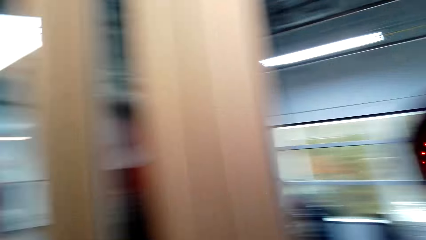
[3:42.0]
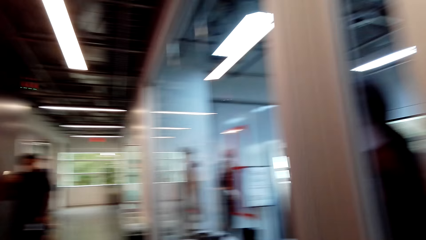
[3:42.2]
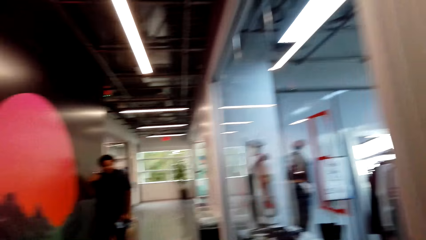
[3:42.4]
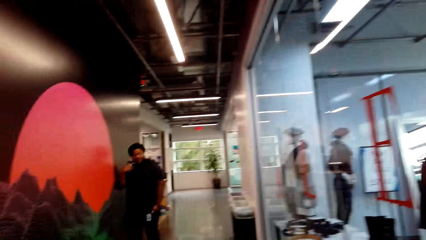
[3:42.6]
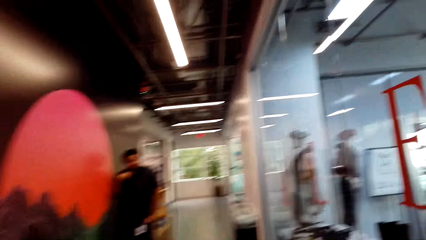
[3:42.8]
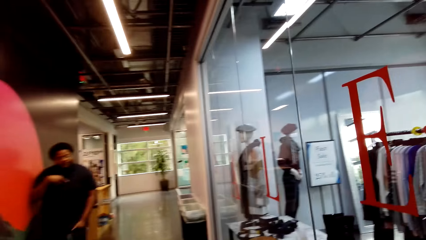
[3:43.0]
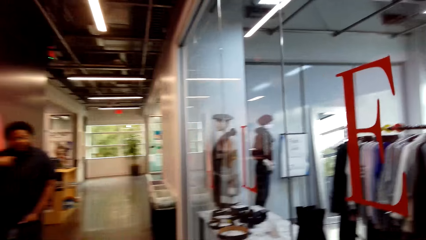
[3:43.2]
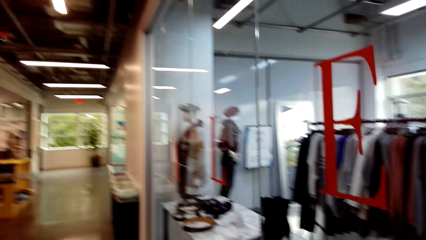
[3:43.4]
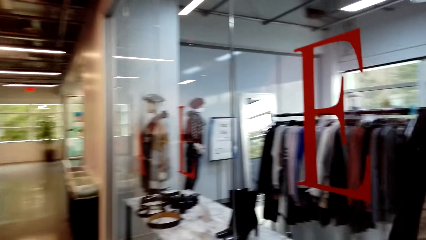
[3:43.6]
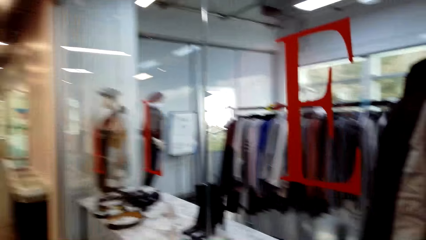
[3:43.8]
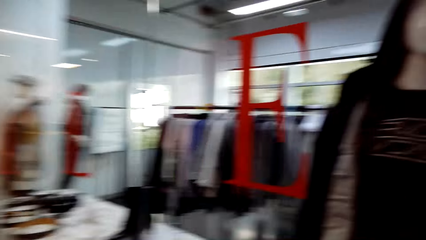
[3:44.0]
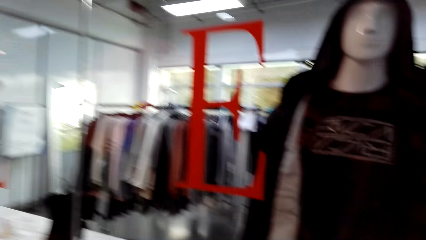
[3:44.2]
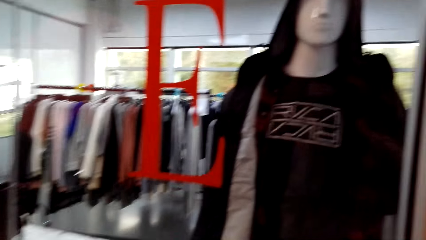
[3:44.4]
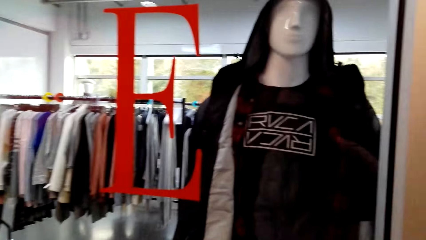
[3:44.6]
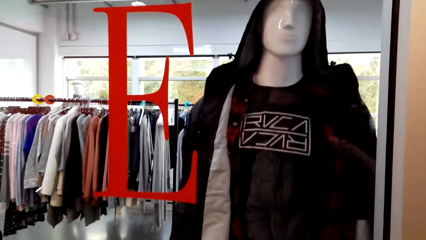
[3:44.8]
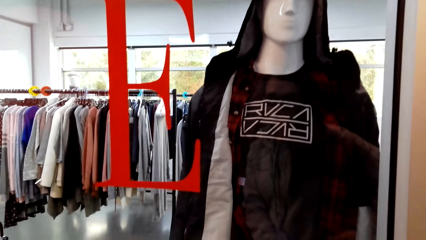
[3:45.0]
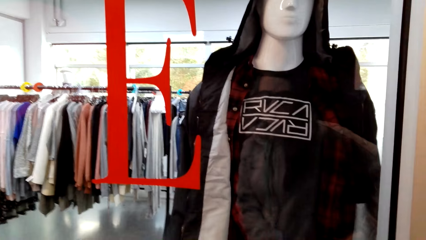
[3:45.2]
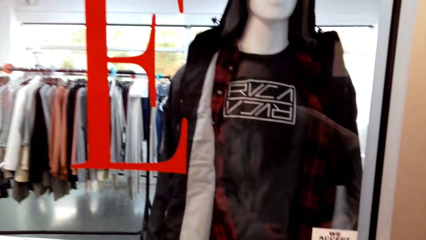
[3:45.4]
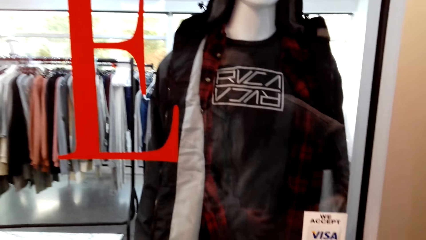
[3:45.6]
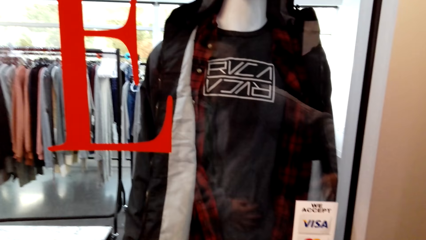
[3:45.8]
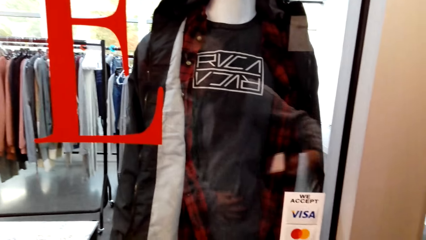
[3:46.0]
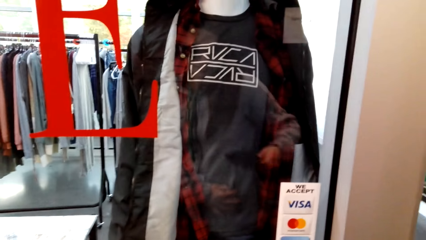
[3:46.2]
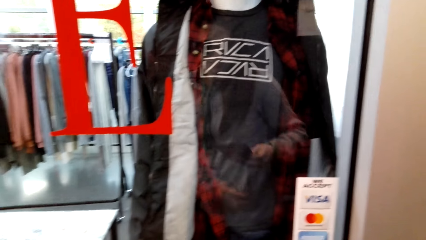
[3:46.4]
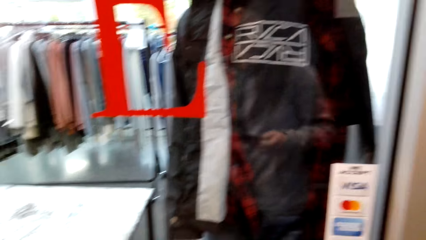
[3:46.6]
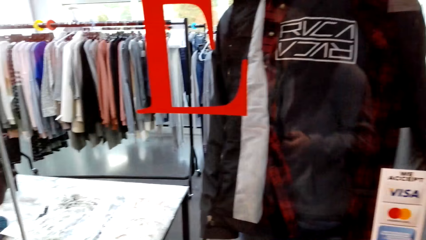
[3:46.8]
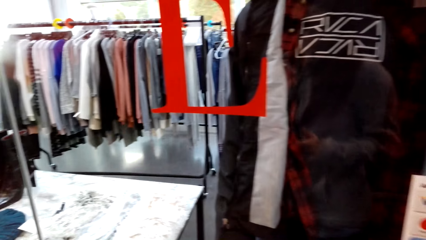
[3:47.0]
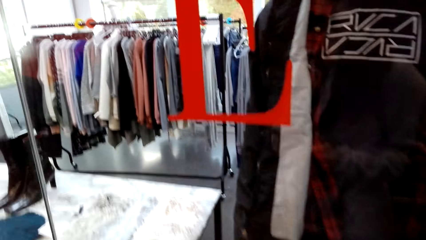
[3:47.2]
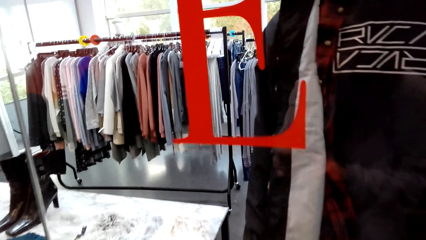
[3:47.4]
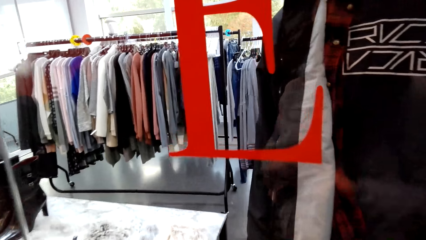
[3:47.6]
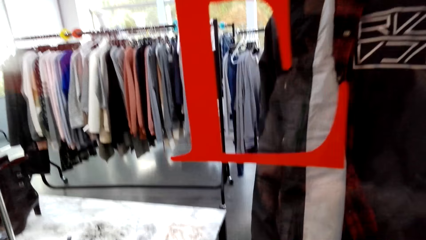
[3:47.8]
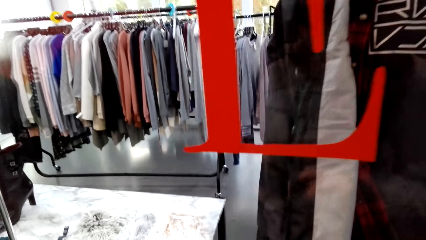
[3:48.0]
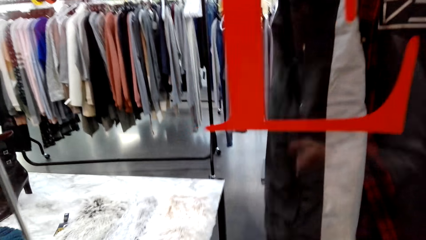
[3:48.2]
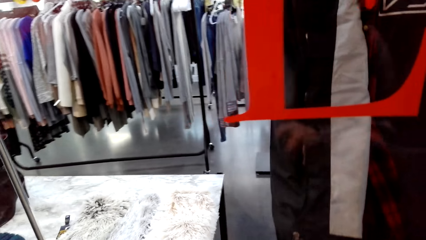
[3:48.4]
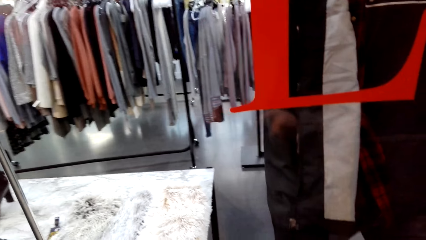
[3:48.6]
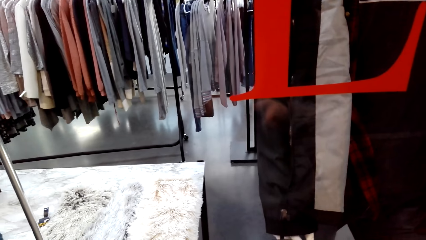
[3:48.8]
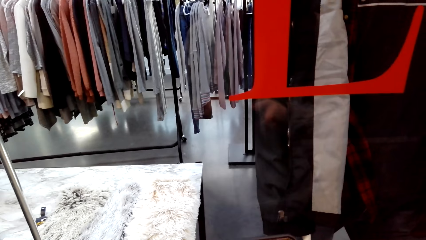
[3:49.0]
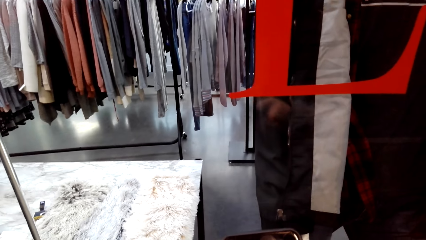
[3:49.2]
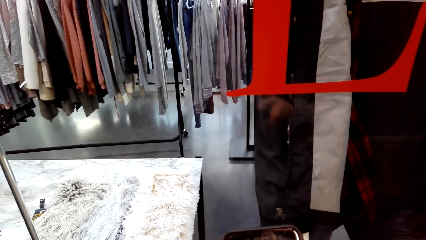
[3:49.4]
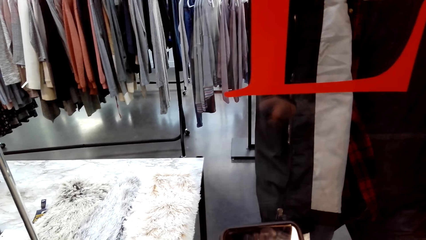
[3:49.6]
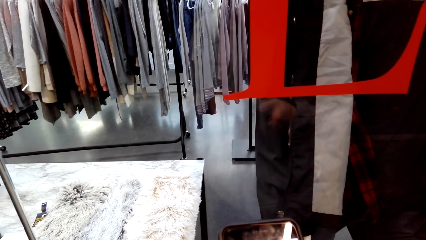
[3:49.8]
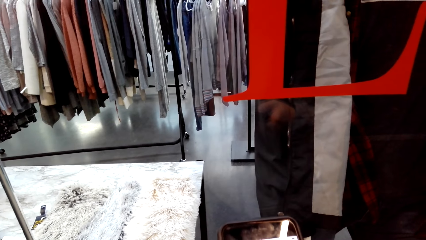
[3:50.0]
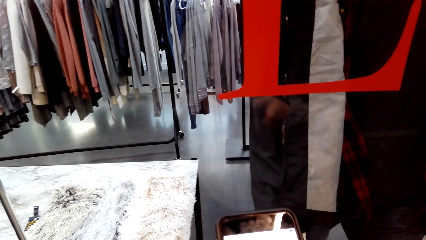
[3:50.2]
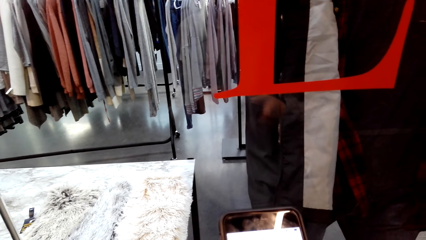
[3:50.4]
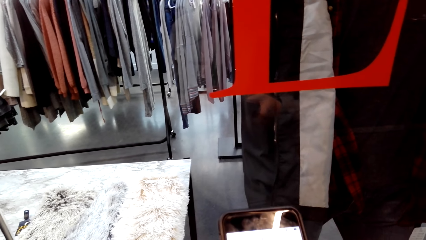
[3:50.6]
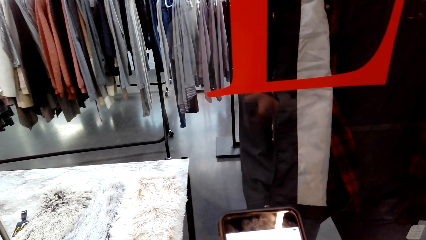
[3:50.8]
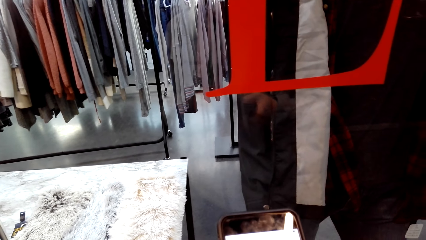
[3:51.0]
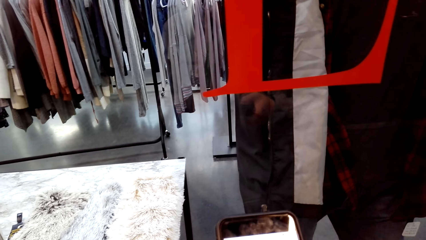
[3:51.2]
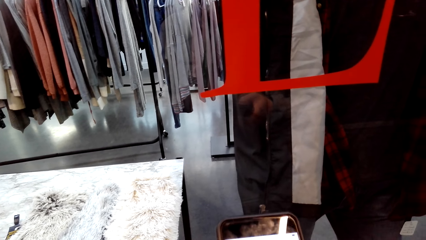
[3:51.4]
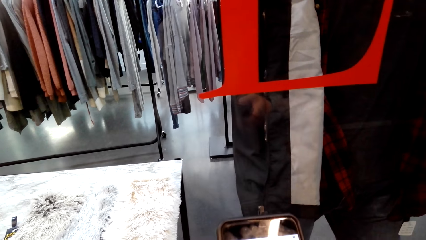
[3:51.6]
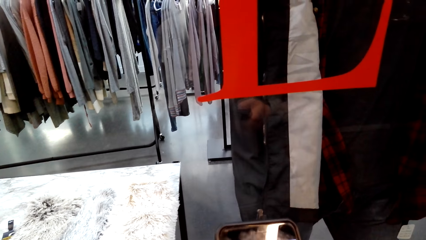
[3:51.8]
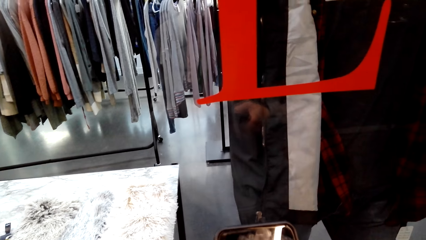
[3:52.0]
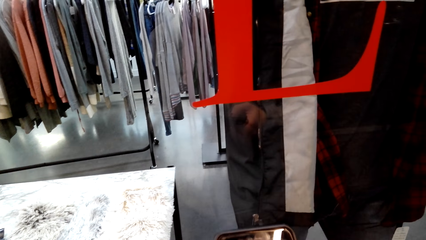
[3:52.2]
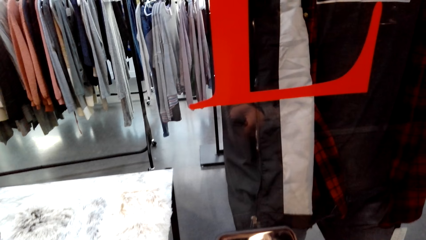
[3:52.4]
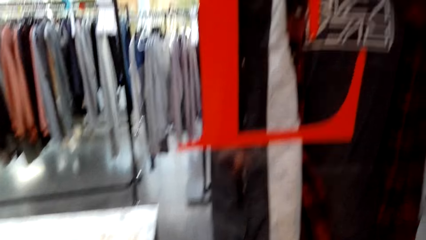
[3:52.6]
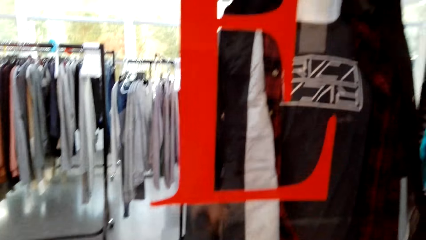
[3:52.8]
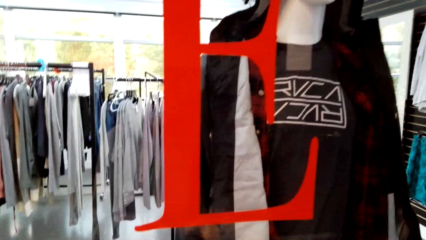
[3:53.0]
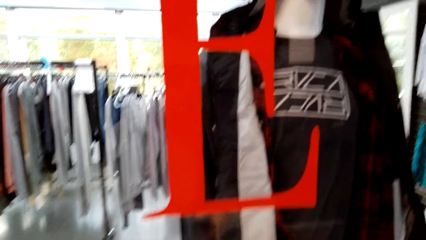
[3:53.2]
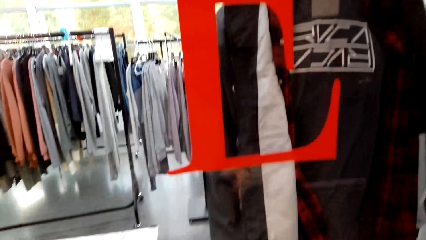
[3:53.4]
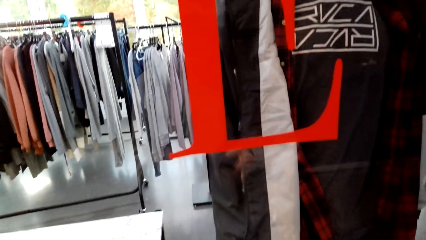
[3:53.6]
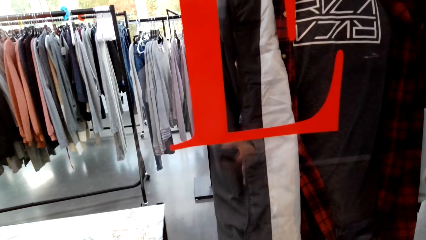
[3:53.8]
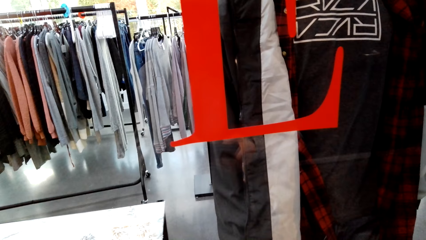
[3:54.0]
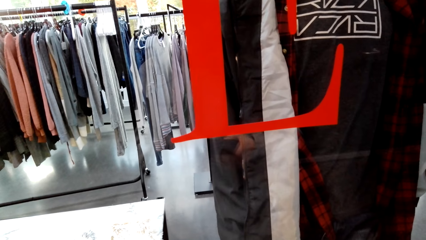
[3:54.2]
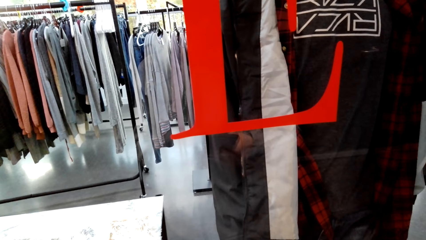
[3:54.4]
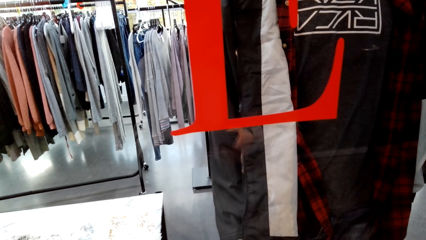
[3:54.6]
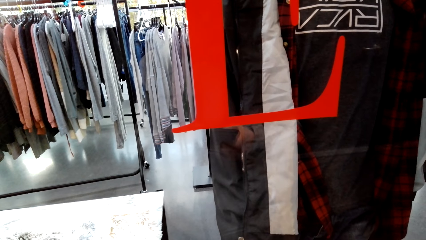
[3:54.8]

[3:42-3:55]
A man walks in the cloth shop. The man interacts with the camera wearer. The camera wearer uses the phone.
